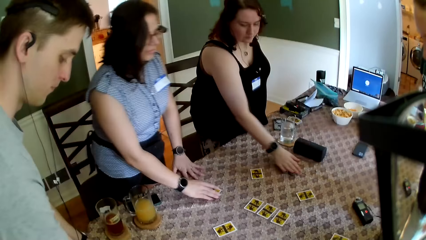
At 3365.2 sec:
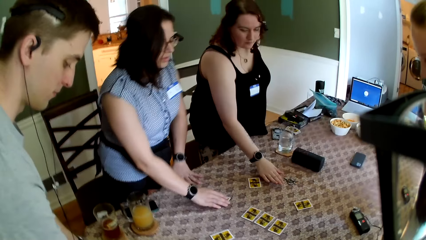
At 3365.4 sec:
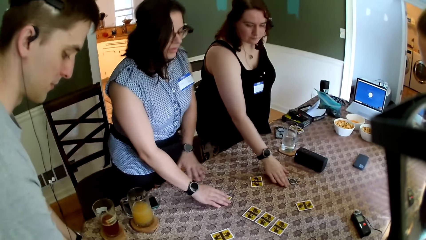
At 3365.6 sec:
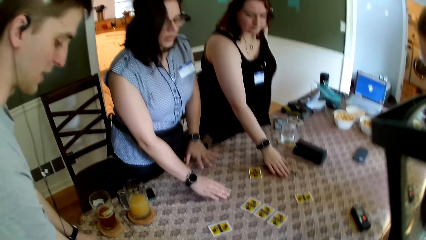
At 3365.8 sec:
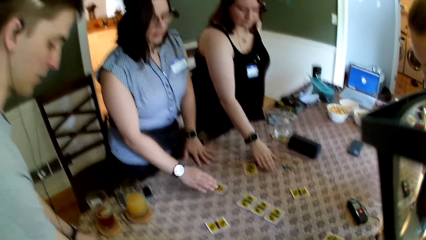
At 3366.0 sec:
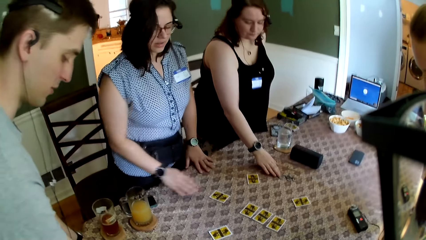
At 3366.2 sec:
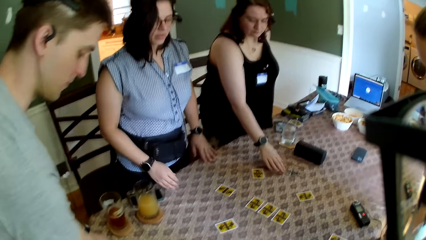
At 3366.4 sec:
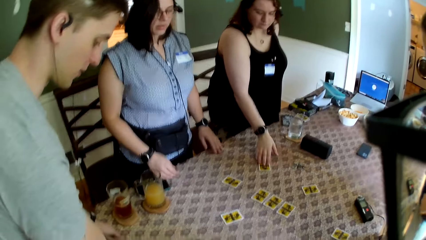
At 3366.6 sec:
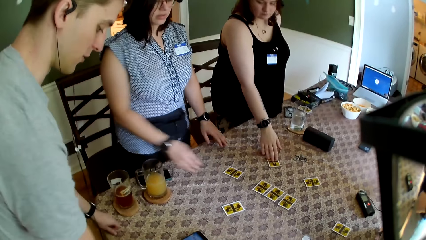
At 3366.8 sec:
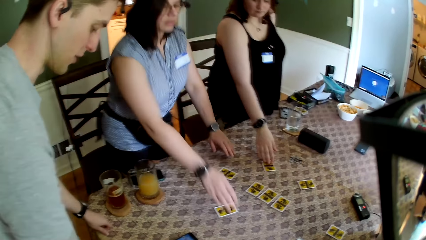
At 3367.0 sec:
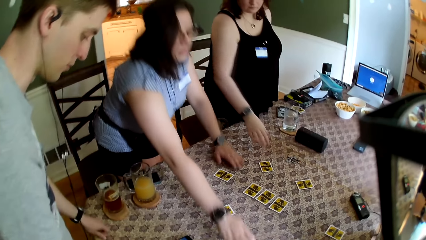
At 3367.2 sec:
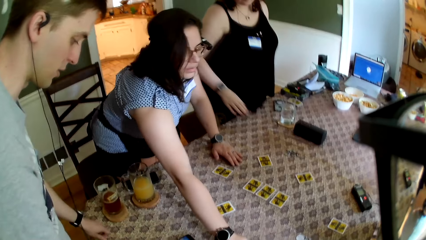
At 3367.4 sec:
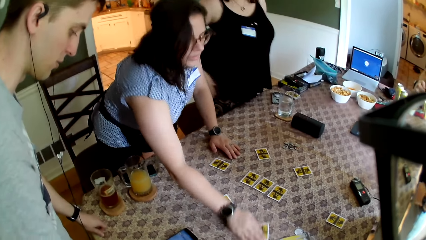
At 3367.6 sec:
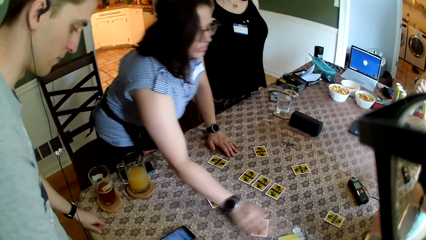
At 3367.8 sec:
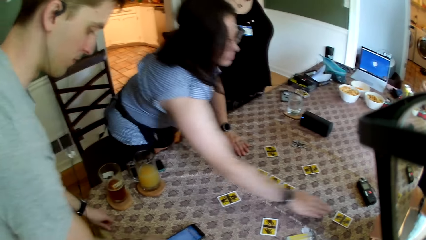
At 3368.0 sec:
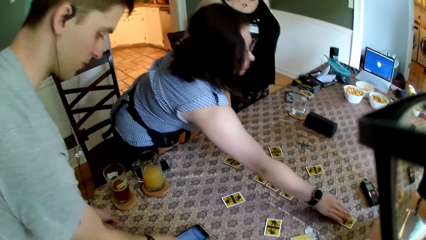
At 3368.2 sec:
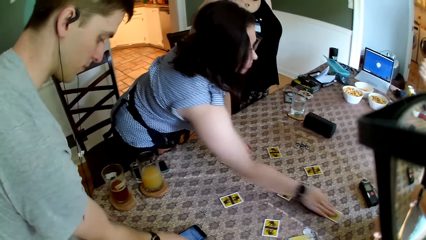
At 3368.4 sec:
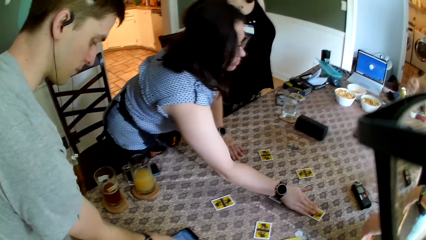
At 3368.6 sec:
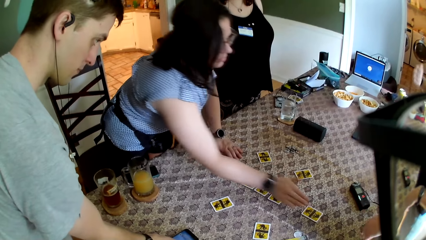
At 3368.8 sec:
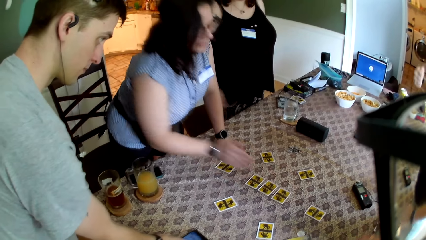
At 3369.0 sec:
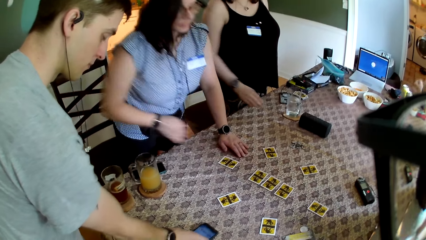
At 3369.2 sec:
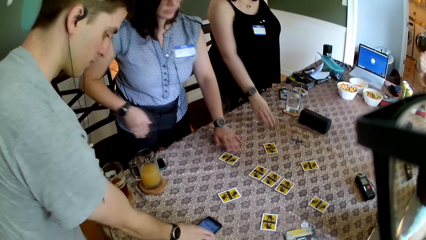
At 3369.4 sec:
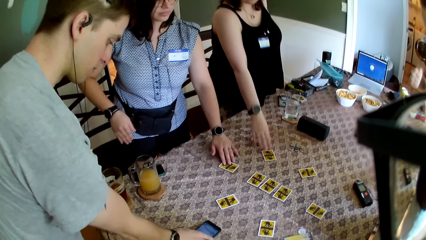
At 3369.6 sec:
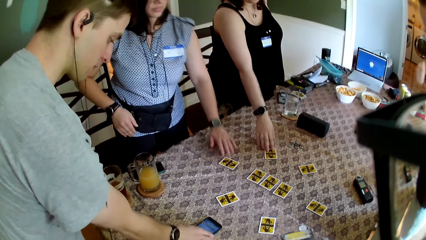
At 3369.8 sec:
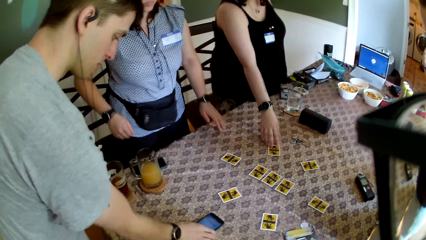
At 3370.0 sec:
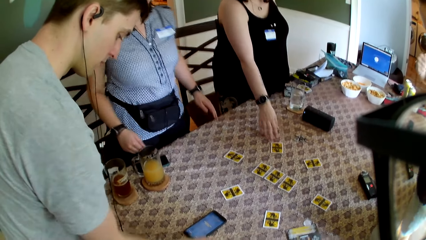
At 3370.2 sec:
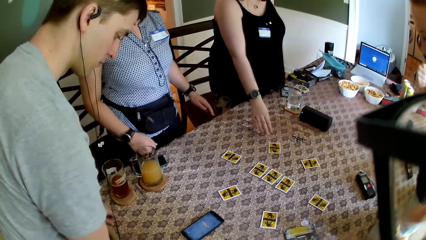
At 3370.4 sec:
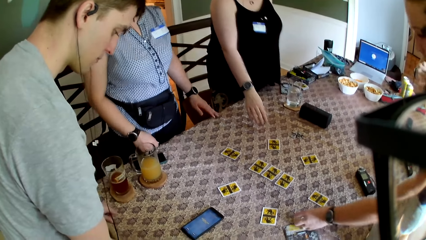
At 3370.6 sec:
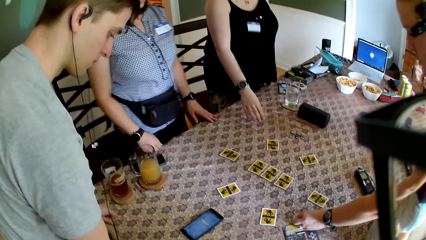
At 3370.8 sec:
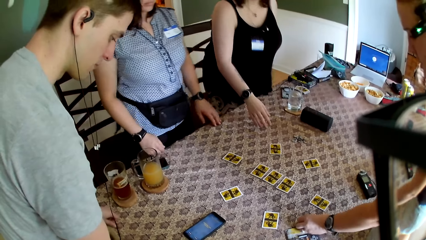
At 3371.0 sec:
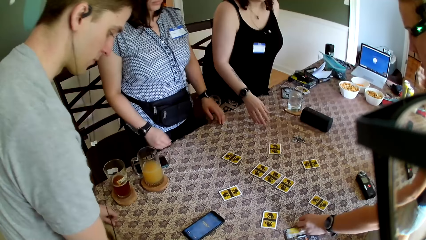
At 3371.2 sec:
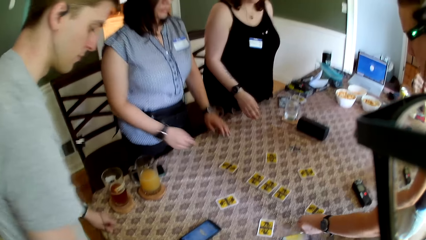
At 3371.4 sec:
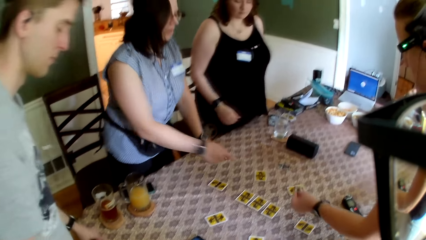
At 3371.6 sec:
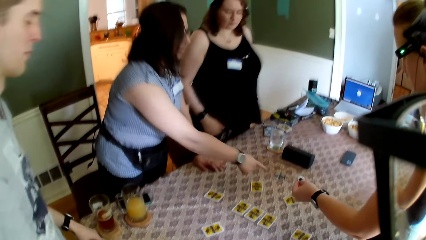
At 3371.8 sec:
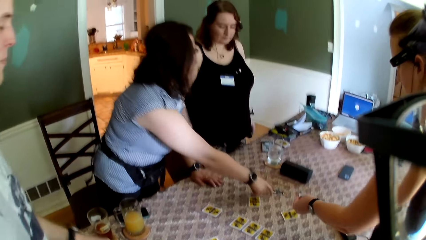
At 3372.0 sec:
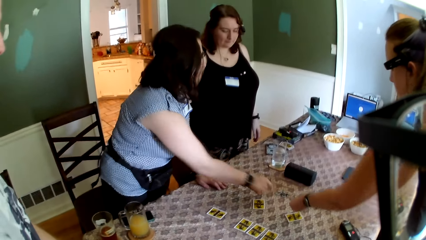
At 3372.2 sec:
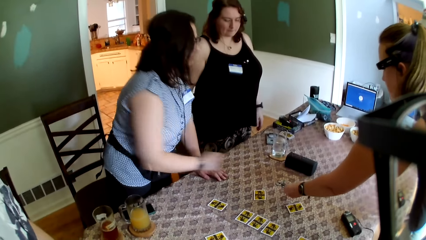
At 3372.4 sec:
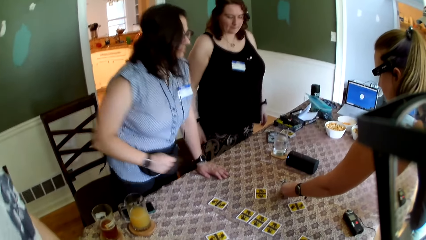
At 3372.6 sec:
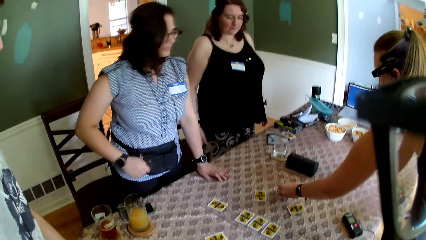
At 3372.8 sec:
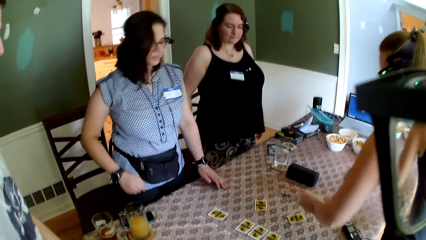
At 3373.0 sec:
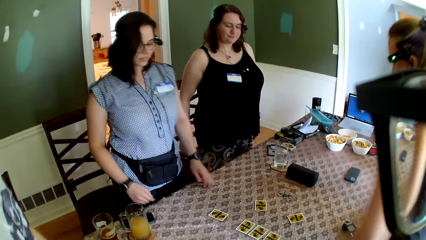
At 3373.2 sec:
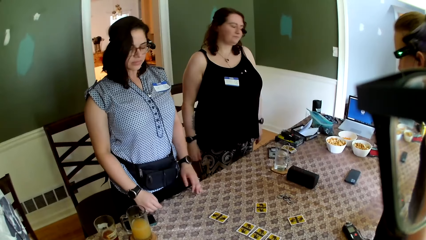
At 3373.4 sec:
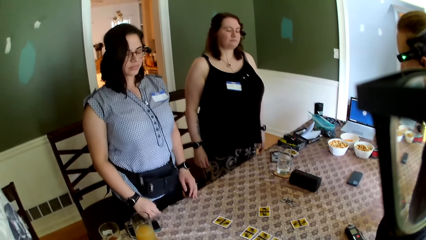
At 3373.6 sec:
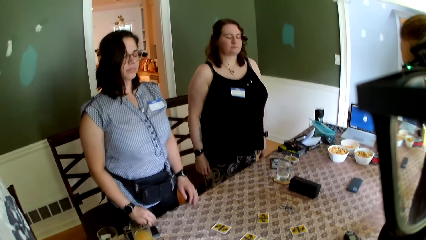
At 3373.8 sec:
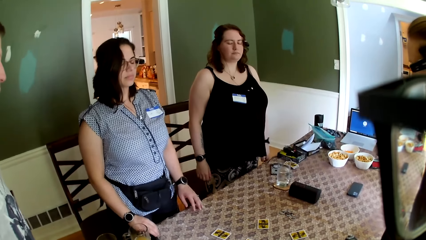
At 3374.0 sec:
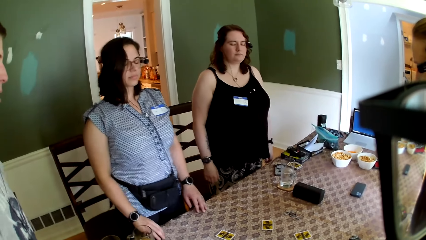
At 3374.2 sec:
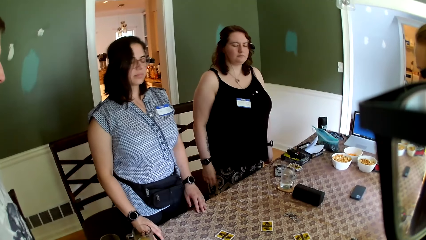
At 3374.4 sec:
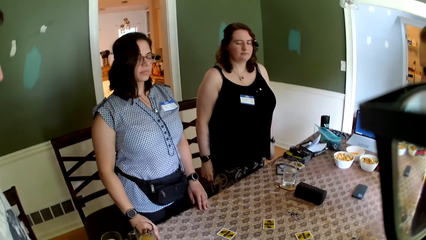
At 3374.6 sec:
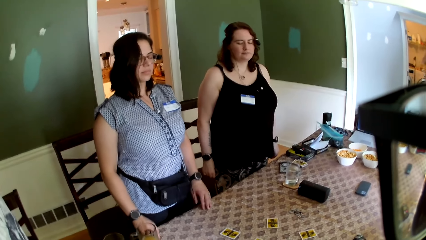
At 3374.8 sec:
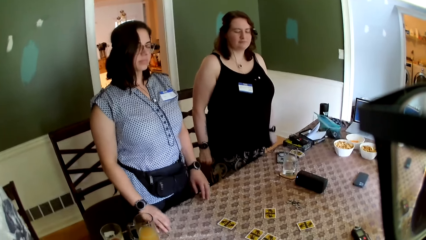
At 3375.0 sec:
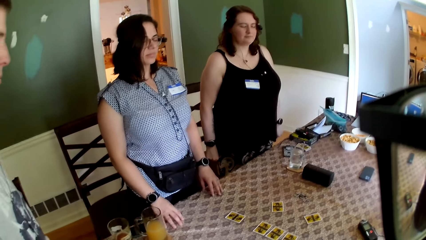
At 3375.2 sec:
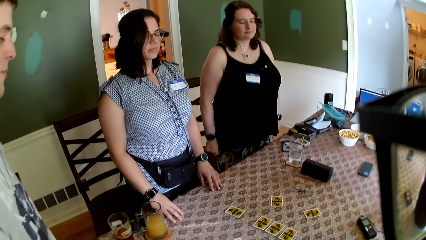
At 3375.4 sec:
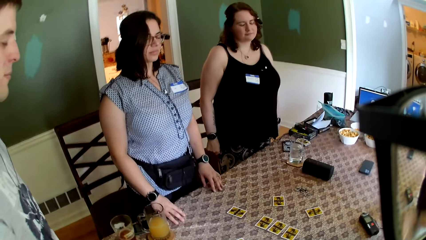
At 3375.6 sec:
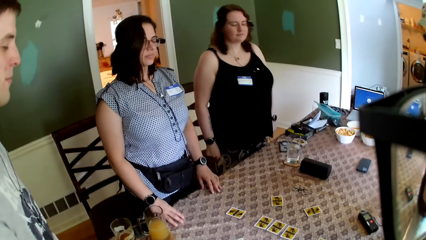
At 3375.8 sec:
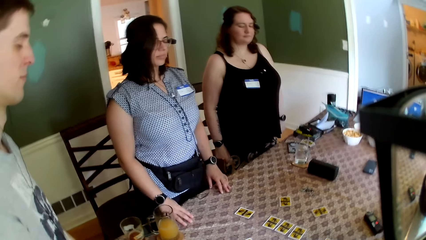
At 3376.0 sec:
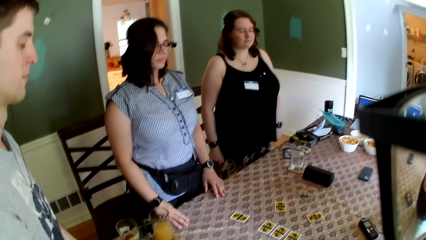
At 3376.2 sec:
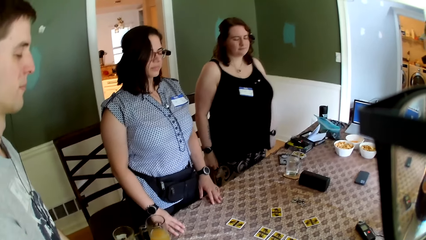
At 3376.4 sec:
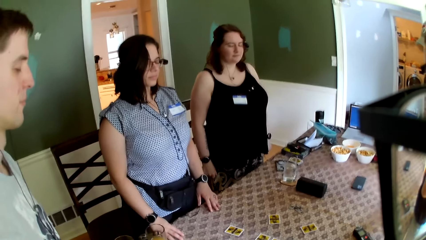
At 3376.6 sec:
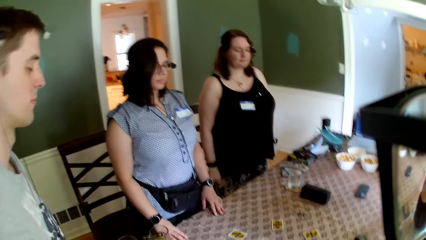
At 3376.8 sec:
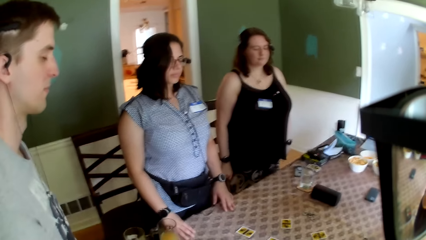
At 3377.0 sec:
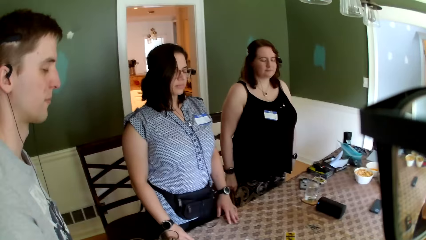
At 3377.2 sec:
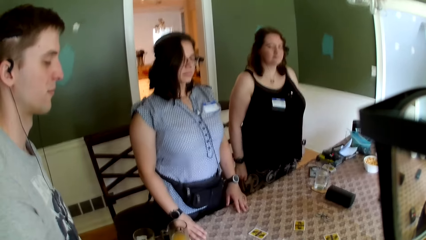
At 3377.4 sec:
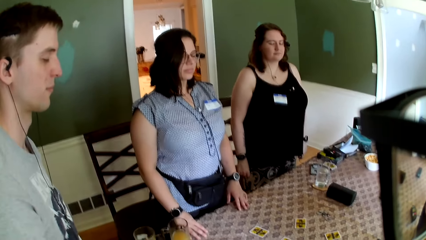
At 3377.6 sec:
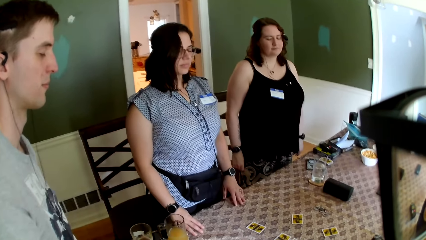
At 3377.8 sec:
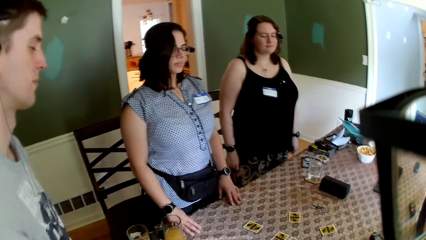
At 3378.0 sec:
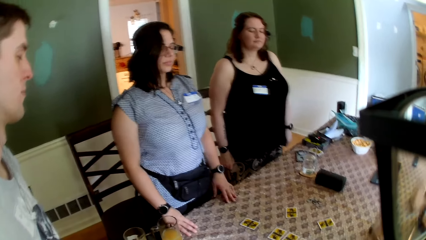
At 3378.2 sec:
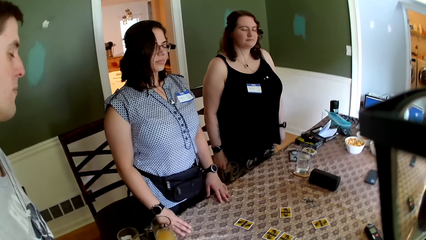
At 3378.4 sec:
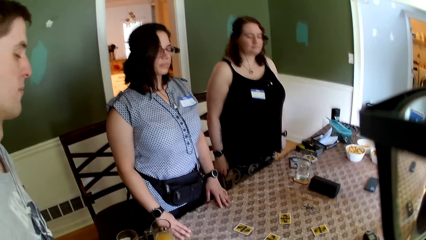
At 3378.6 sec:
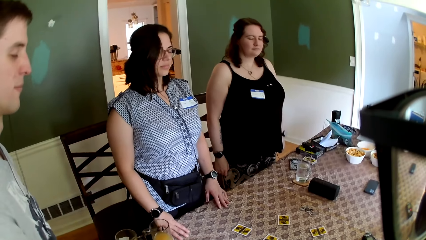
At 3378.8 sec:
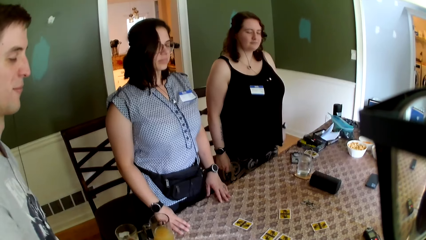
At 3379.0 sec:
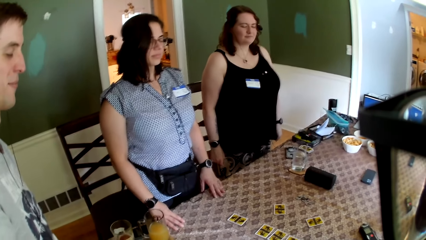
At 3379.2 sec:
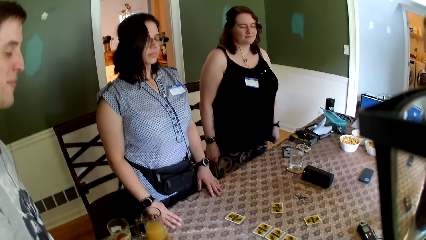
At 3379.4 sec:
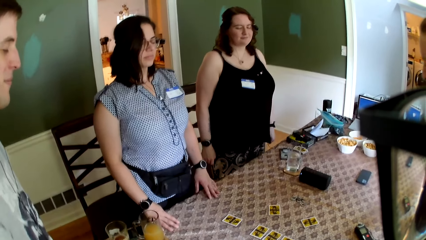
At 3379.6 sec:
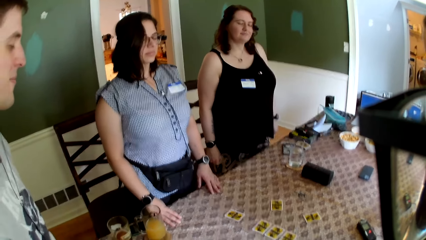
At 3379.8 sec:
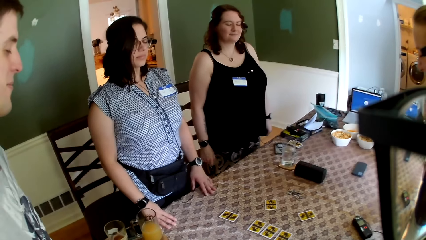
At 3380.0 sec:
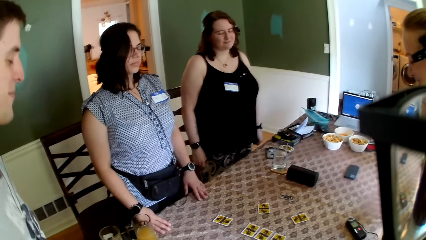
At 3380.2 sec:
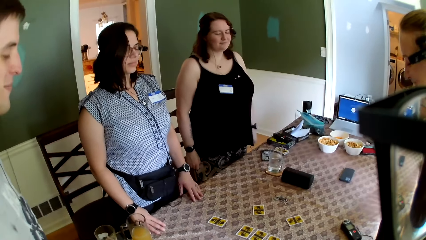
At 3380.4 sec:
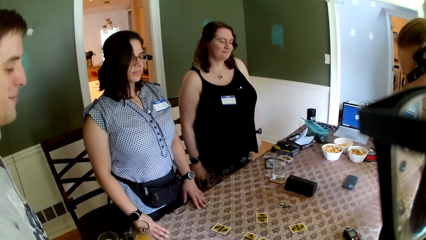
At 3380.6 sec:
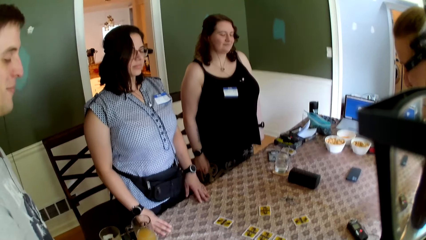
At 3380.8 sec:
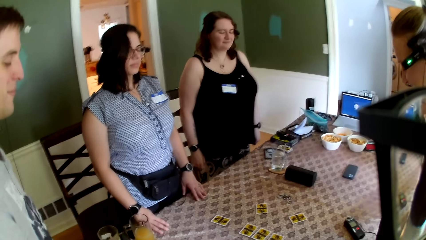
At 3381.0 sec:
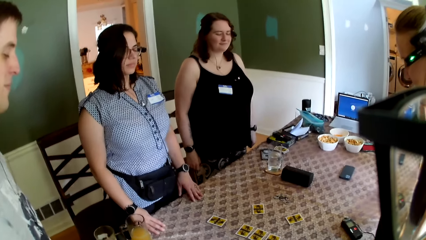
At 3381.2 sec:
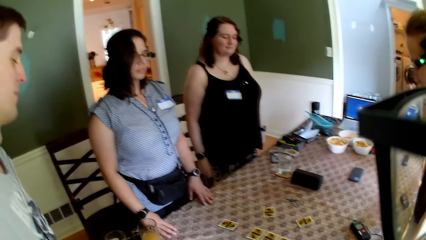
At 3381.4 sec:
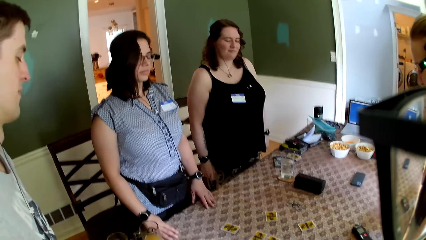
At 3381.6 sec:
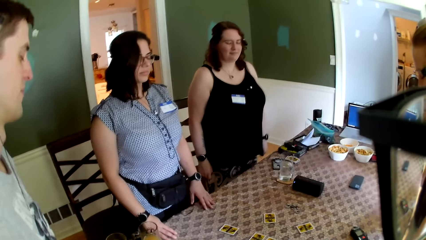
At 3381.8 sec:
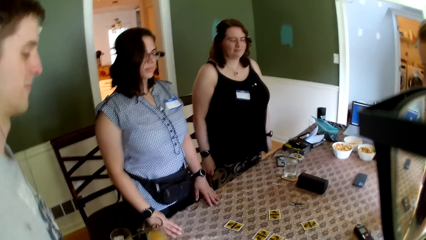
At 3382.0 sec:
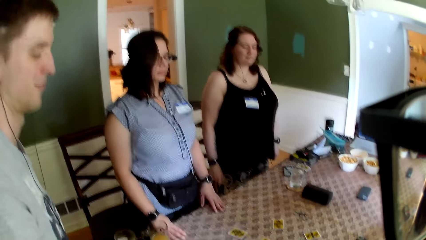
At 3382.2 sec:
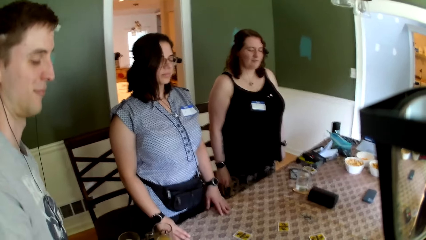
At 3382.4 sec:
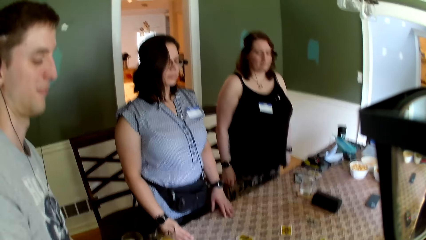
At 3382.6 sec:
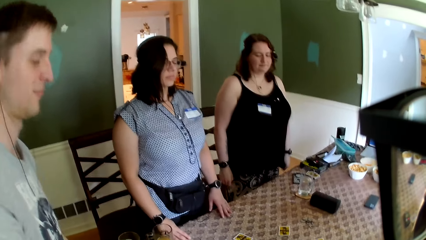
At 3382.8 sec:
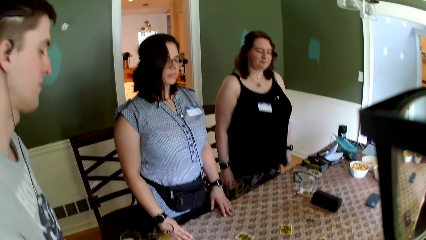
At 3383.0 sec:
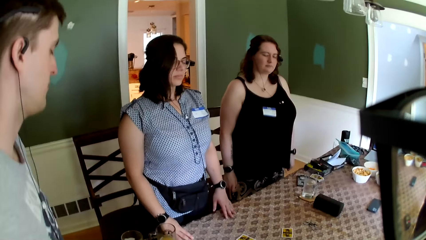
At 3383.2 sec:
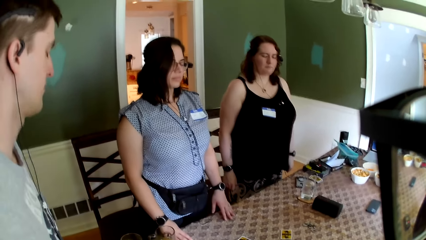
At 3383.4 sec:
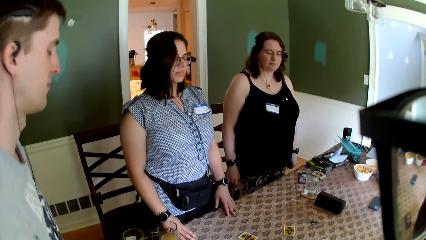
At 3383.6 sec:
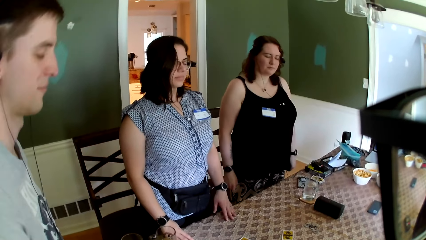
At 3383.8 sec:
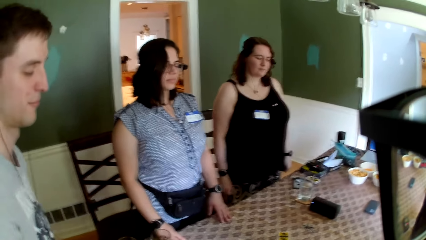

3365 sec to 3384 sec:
A woman adjusts the role card on the table with her right hand. The woman holds cards on the table. Another woman moves the role card on the table with her right hand. The first woman adjusts the role card on the table with her right hand. A man operates the phone on the table with his right hand. The first woman adjusts the role card on the table with her right hand. The man moves the phone on the table with his right hand. The first woman adjusts the role card on the table with her left hand. The other woman moves the role card on the table with her right hand. A third woman picks up a token on the table with her left hand, drops the token on the table with her left hand, and holds cards. The camera wearer looks around. A lady dances. The man dances.
